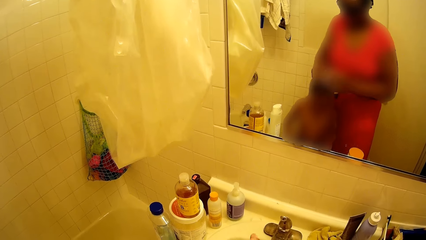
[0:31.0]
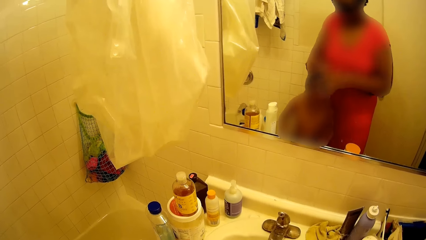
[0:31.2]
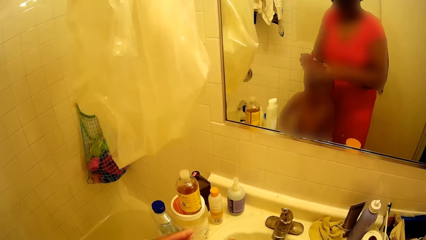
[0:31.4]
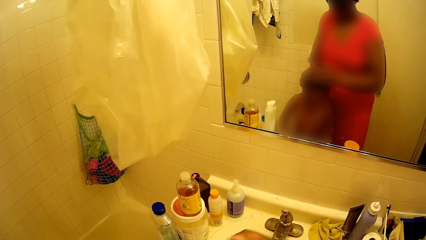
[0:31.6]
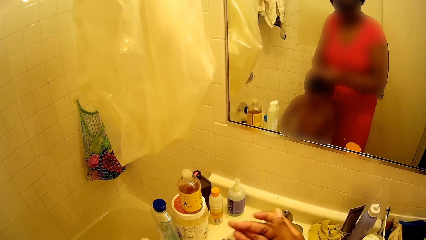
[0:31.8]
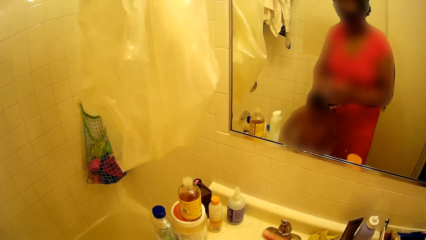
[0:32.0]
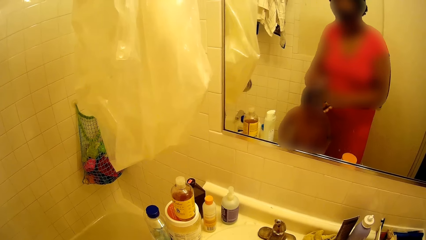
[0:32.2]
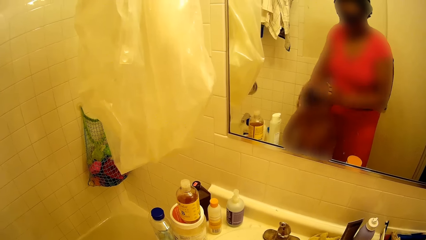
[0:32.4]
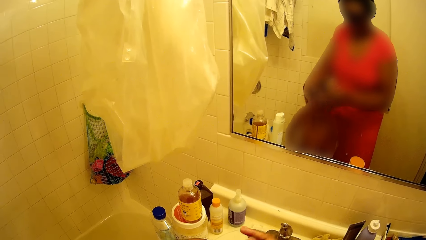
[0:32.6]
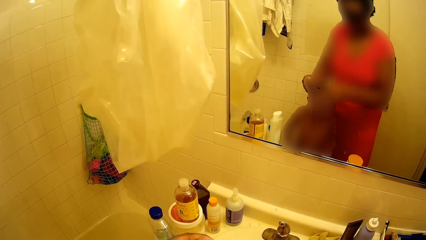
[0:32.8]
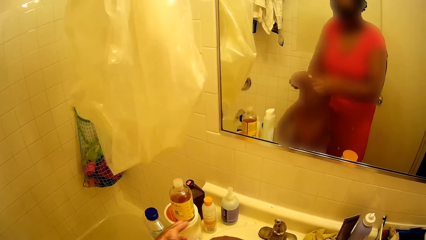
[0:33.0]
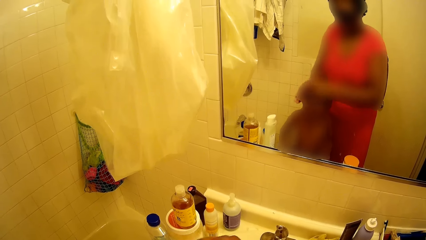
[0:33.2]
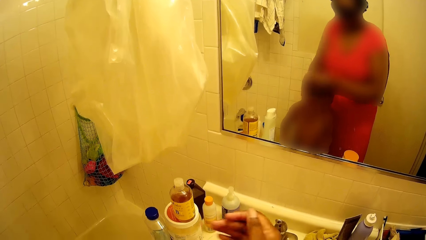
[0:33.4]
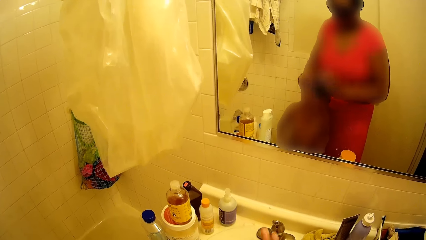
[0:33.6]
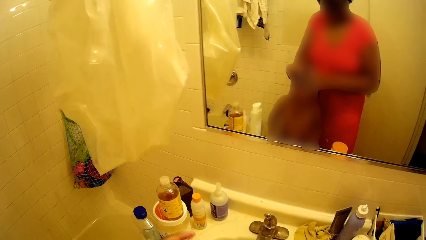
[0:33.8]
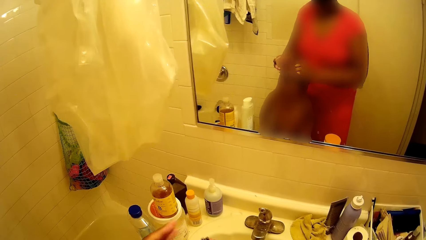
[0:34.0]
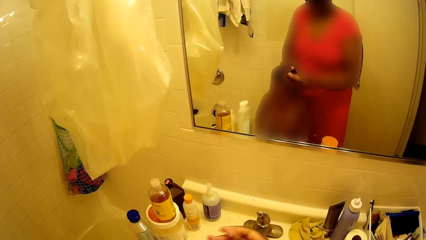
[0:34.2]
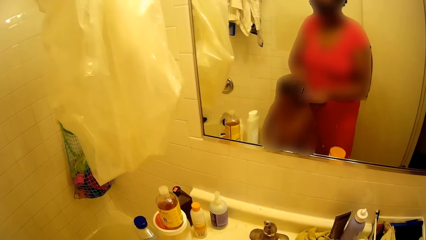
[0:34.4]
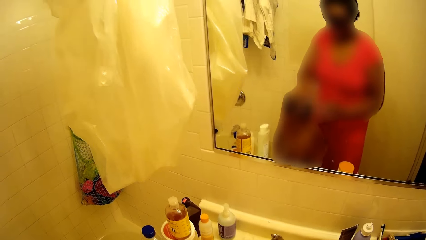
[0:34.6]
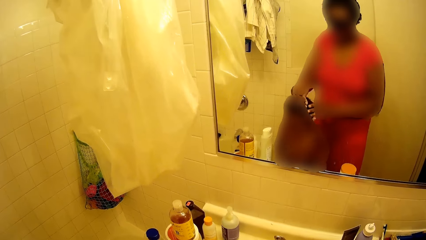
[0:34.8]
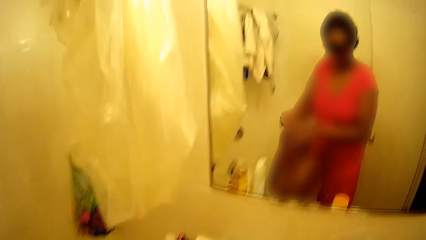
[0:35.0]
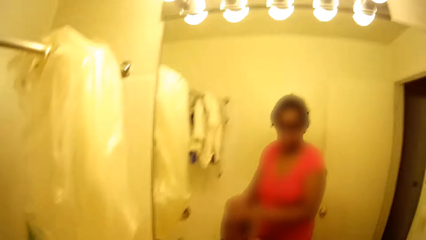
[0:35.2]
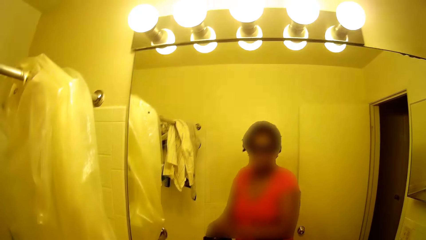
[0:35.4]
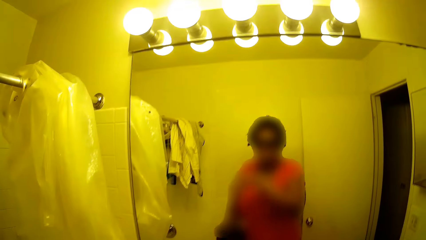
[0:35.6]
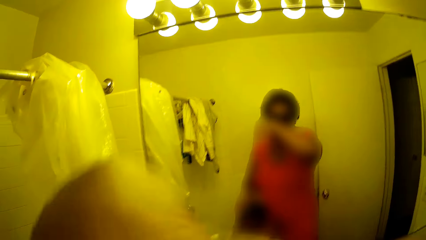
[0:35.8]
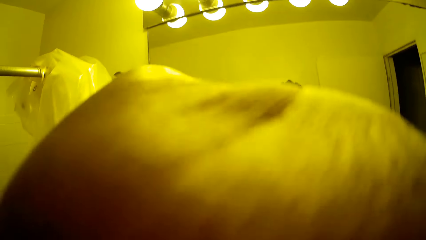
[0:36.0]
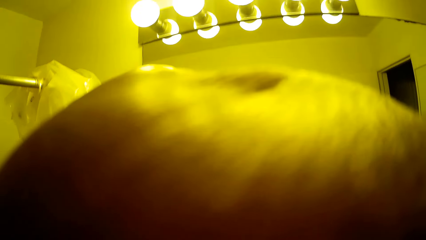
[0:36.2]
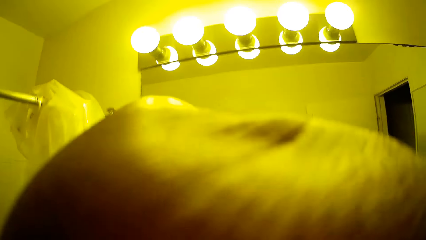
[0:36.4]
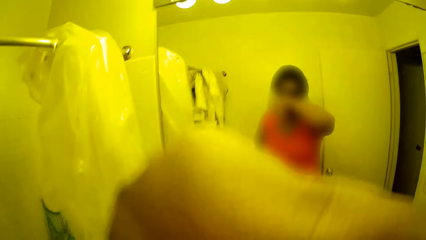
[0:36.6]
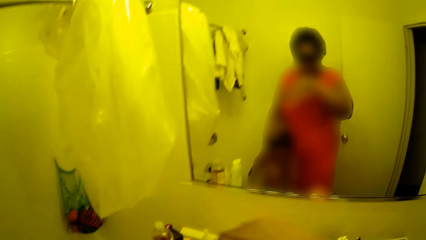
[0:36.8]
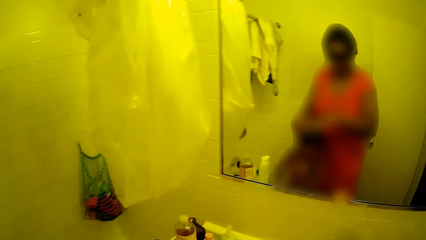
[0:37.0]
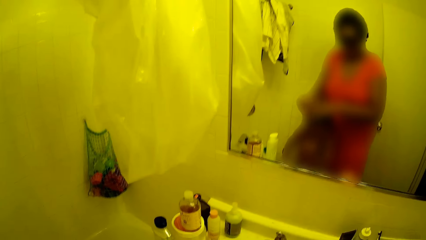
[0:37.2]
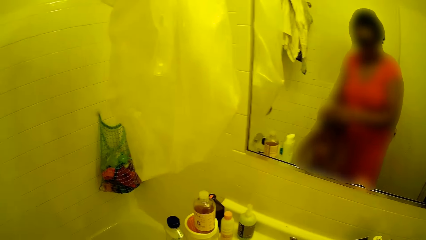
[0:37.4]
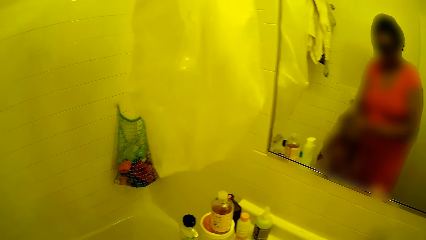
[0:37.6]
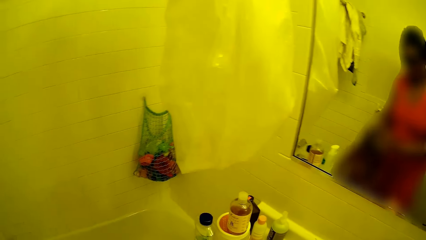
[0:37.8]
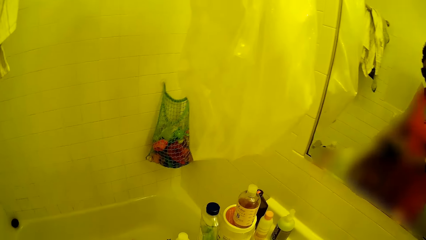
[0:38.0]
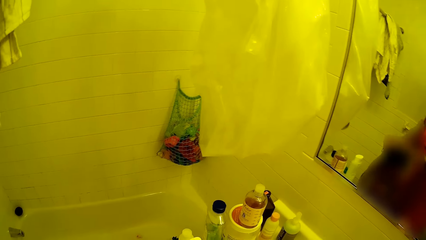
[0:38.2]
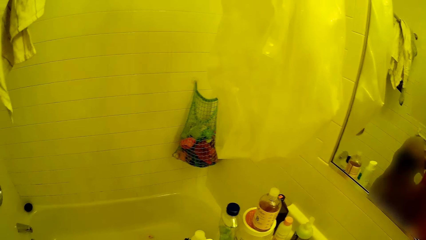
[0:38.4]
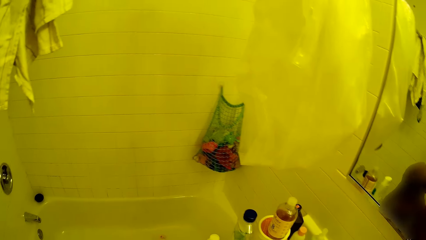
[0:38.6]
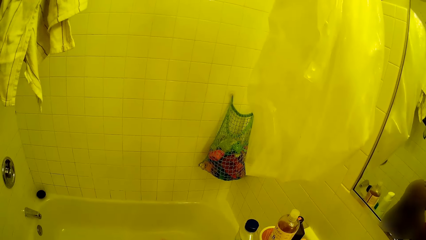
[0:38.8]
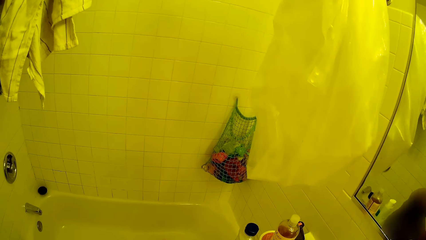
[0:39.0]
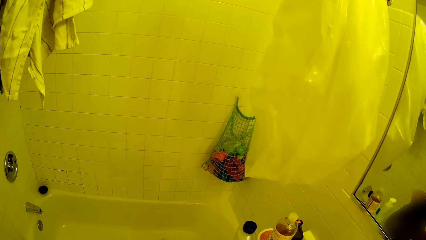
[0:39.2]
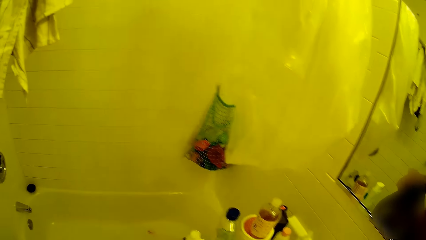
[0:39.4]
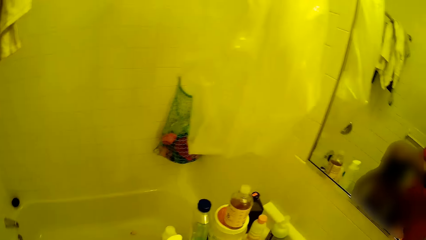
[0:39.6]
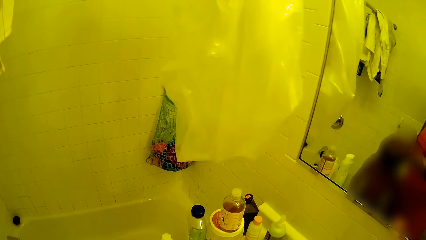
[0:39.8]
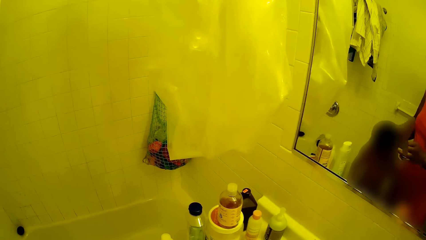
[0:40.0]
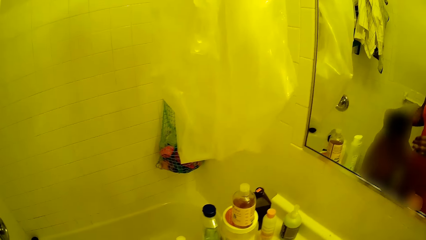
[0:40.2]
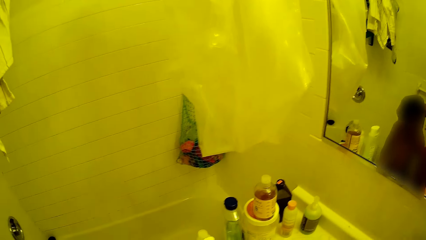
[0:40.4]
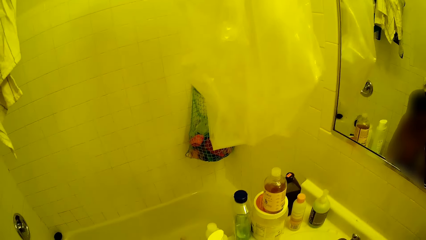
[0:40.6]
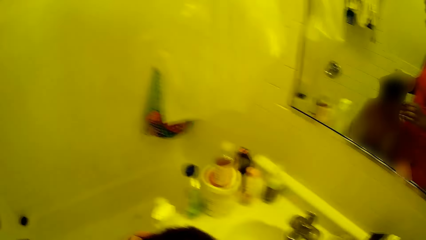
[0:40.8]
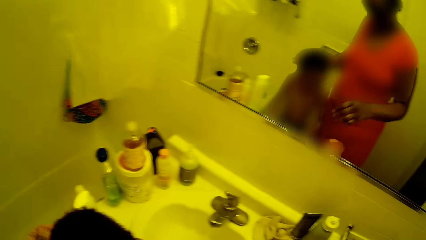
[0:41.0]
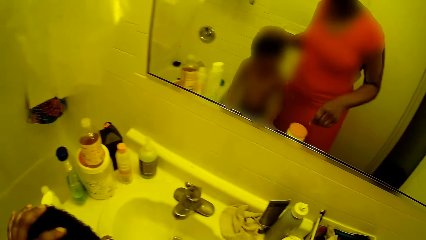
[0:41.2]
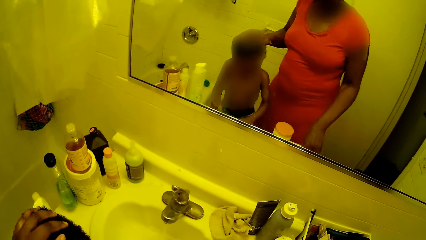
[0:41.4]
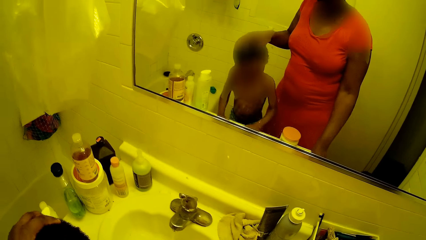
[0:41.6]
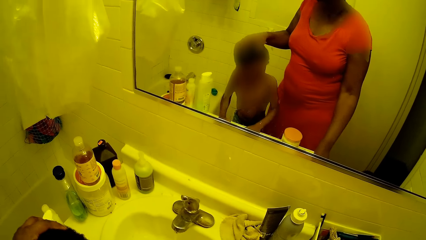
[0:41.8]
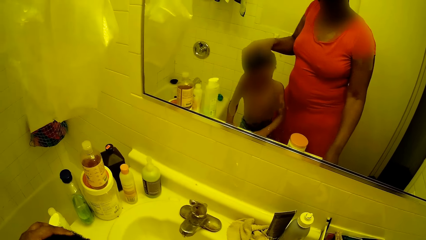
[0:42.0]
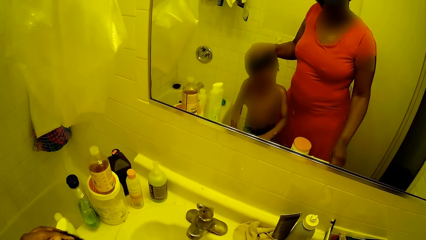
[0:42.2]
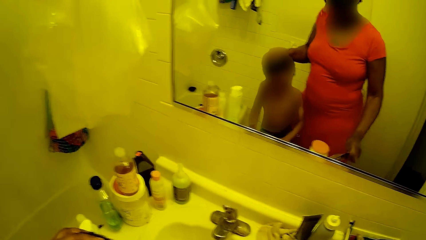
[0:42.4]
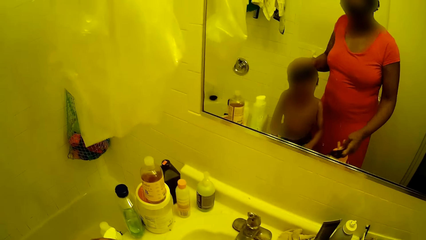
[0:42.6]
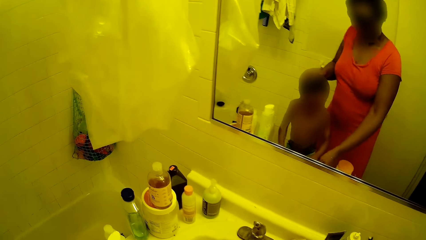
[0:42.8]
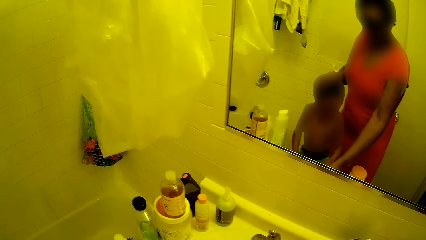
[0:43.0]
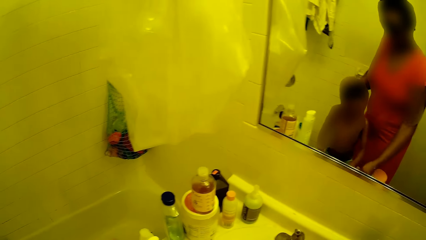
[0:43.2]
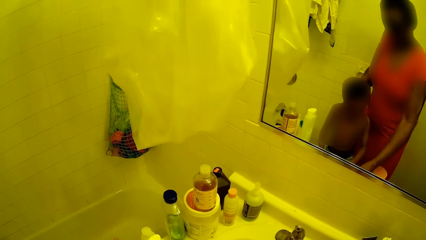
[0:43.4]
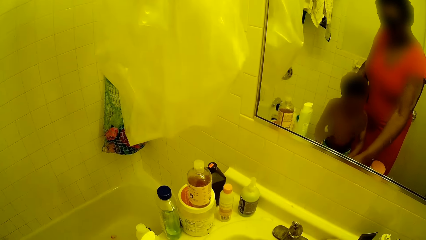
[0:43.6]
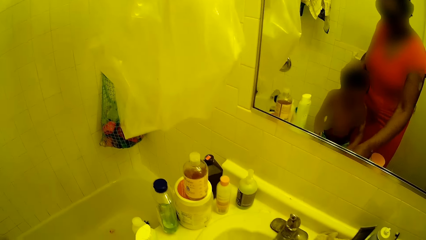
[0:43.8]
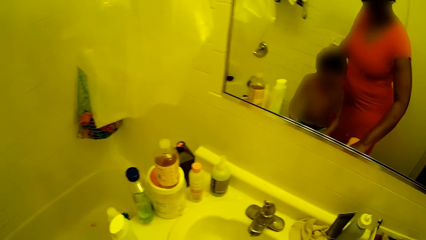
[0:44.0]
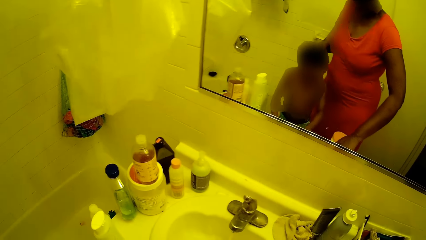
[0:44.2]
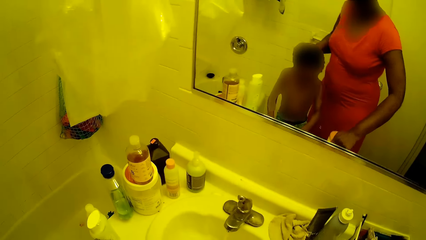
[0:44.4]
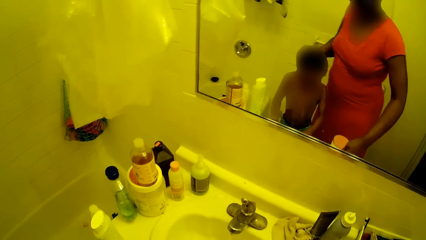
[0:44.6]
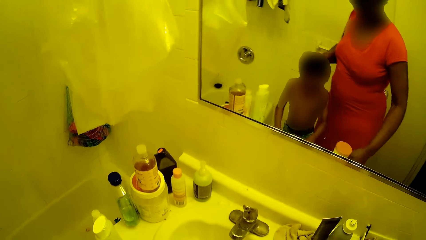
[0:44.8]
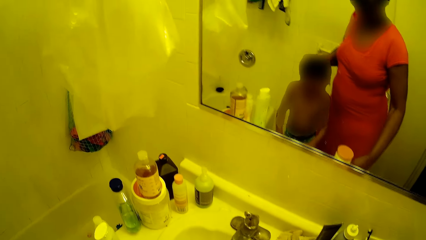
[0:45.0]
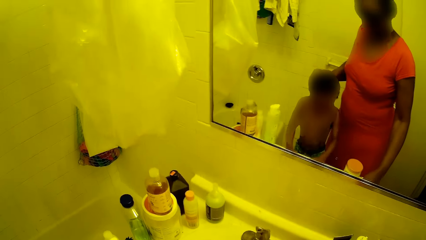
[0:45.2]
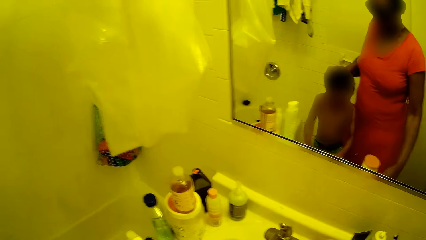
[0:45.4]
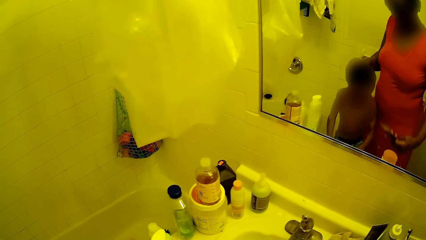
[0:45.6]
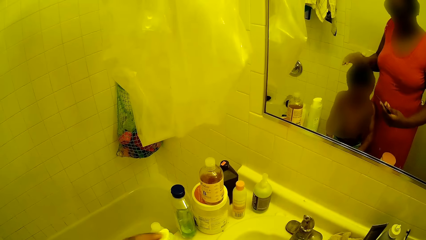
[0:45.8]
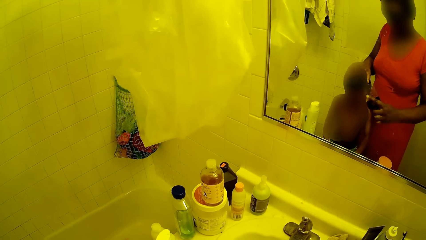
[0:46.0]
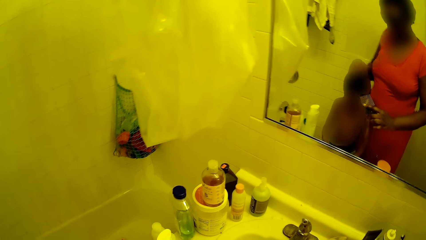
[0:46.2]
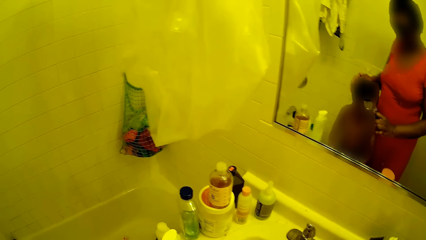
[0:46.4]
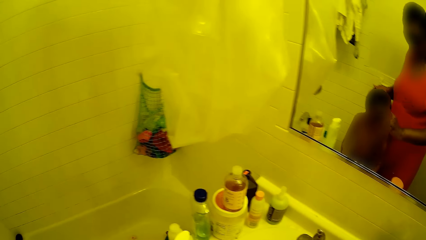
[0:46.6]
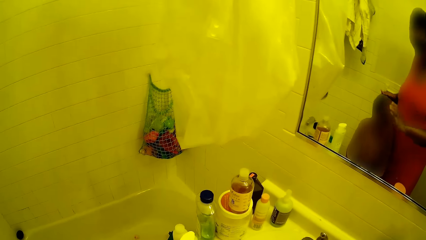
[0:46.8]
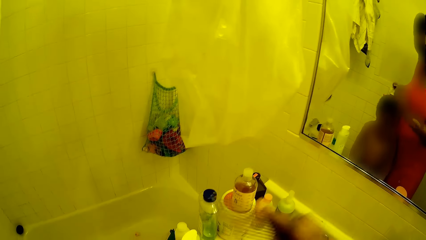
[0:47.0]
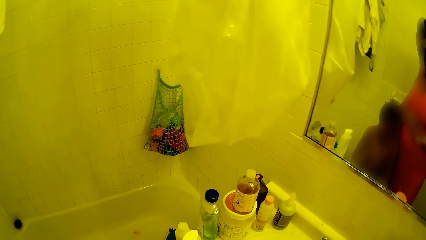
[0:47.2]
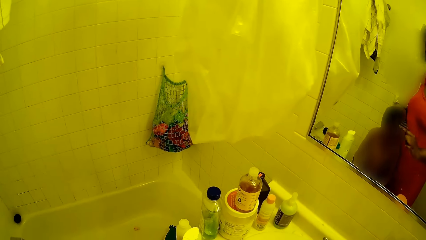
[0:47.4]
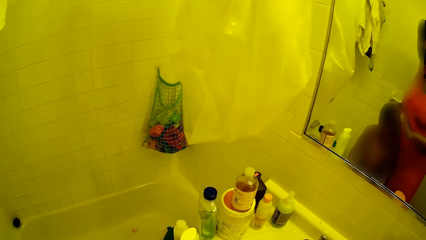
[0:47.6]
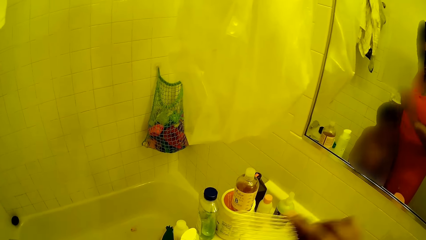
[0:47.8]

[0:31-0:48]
The camera wearer rubs her nose with her right hand. She rubs cream on the head of the boy with both hands. She picks up the comb from the sink with her right hand.
